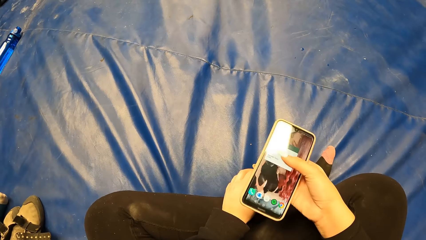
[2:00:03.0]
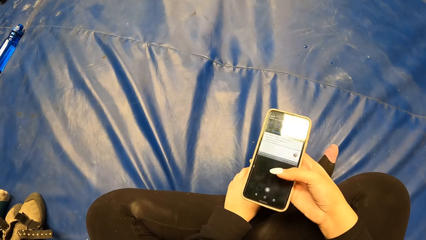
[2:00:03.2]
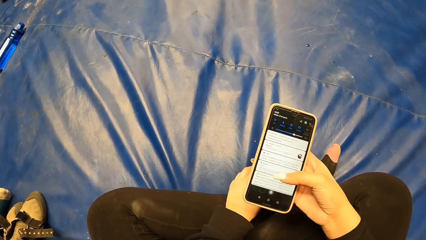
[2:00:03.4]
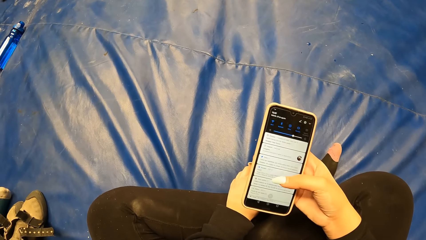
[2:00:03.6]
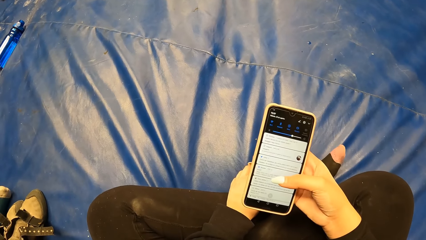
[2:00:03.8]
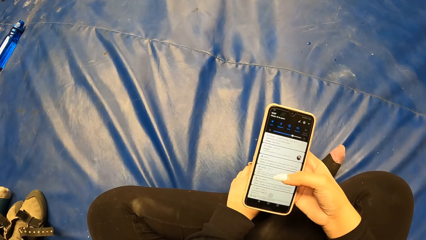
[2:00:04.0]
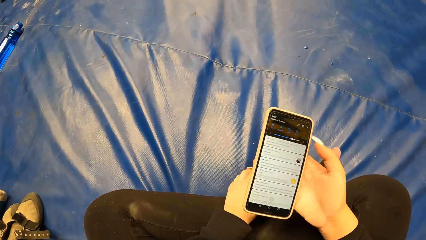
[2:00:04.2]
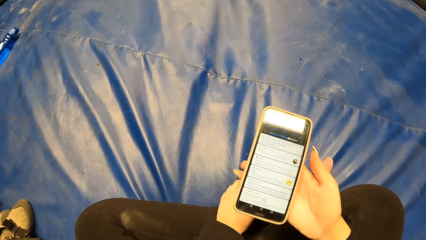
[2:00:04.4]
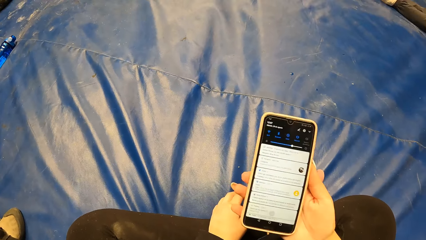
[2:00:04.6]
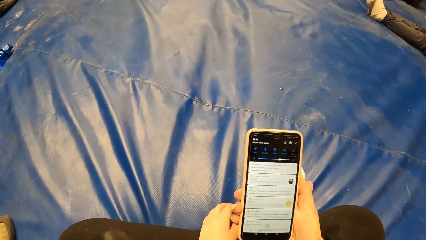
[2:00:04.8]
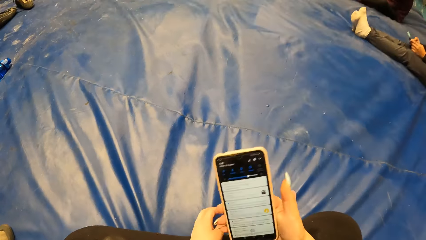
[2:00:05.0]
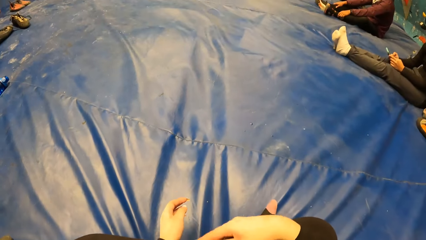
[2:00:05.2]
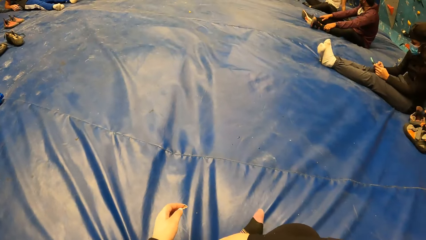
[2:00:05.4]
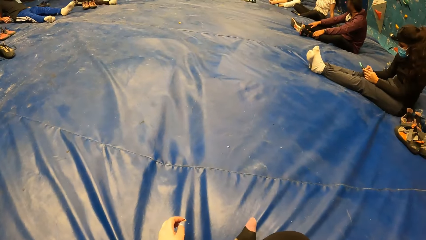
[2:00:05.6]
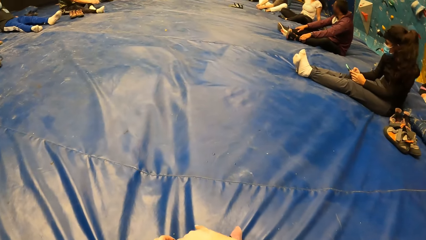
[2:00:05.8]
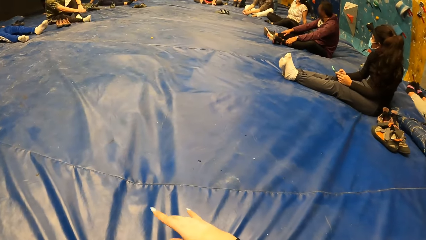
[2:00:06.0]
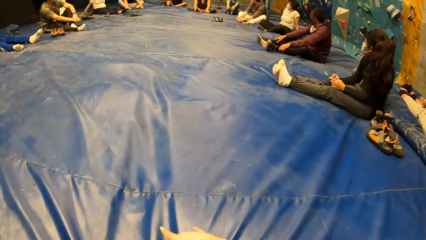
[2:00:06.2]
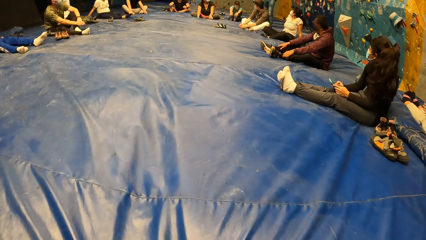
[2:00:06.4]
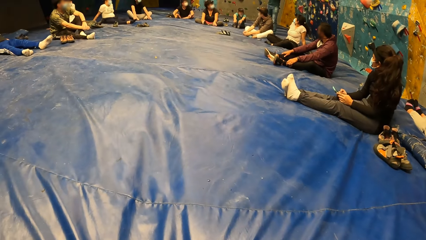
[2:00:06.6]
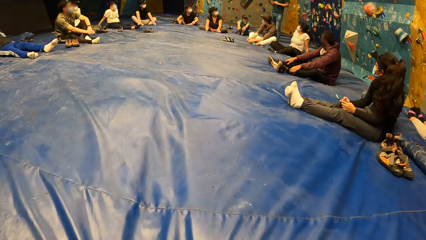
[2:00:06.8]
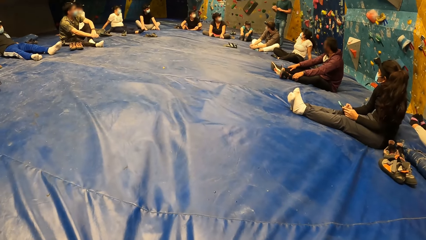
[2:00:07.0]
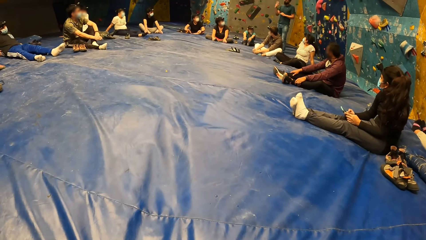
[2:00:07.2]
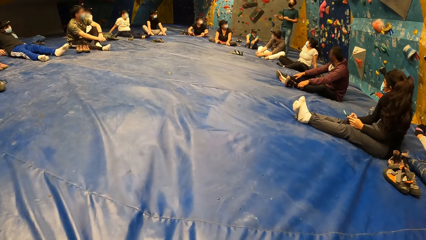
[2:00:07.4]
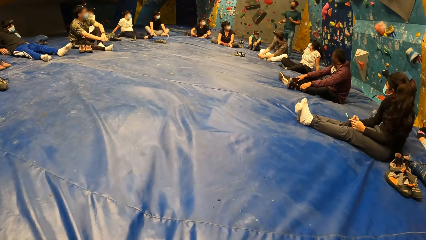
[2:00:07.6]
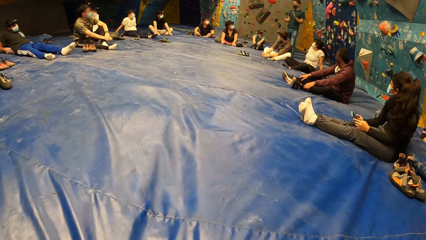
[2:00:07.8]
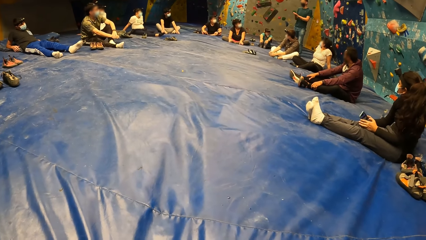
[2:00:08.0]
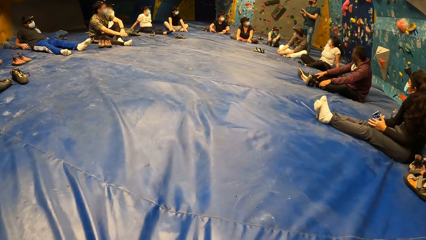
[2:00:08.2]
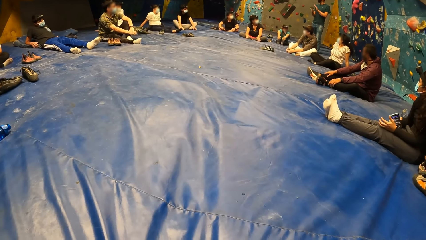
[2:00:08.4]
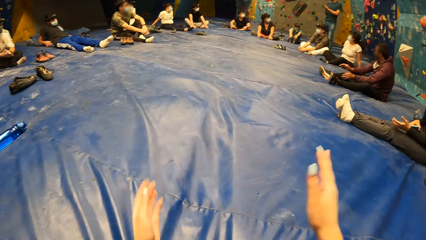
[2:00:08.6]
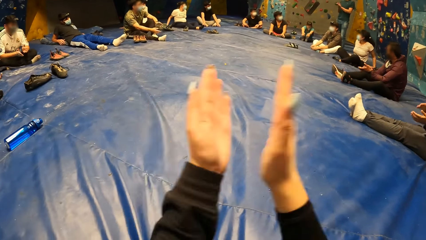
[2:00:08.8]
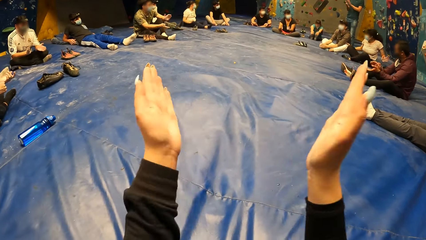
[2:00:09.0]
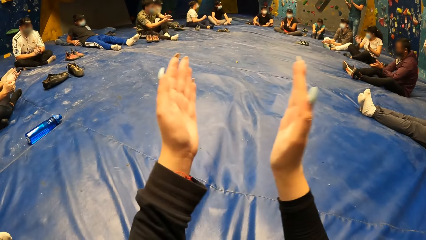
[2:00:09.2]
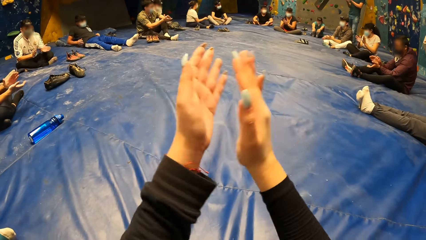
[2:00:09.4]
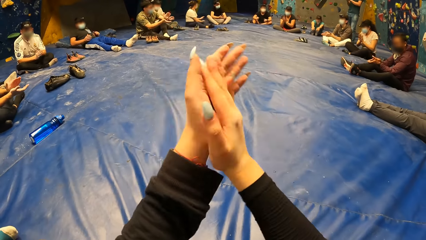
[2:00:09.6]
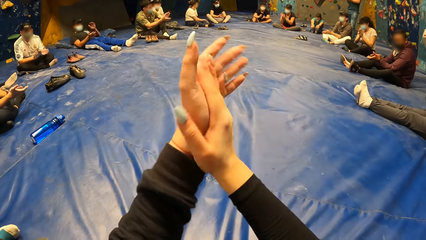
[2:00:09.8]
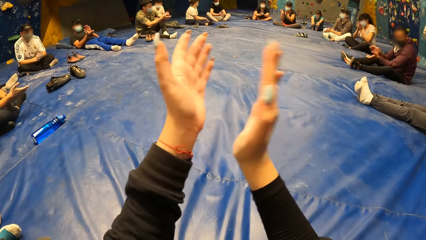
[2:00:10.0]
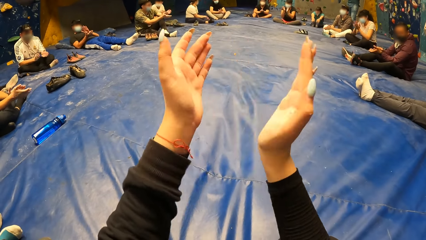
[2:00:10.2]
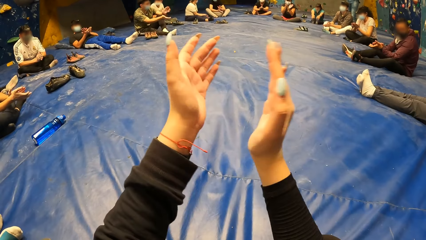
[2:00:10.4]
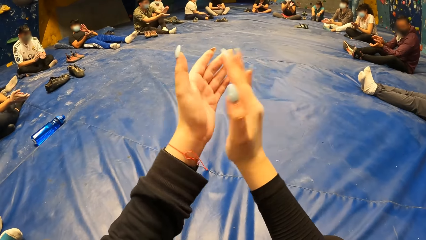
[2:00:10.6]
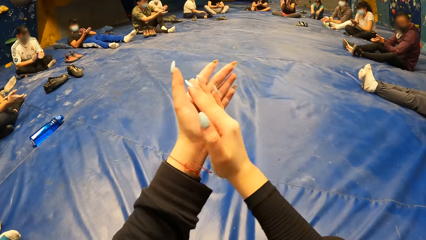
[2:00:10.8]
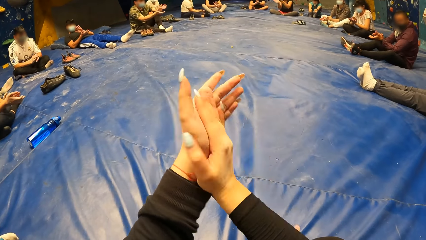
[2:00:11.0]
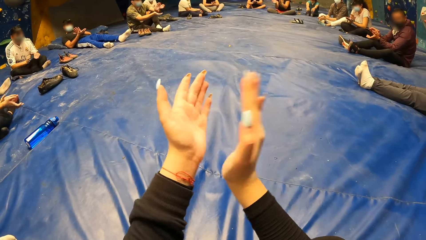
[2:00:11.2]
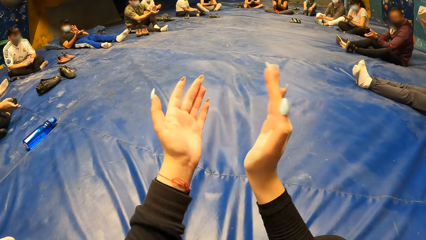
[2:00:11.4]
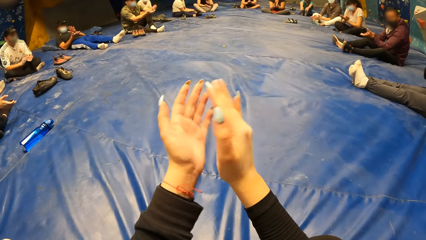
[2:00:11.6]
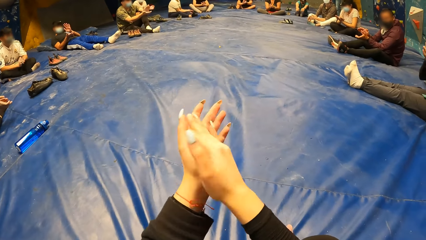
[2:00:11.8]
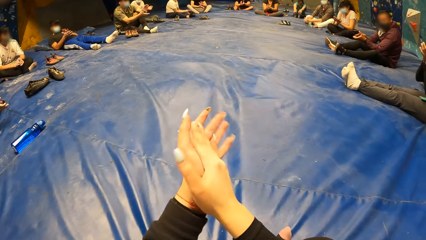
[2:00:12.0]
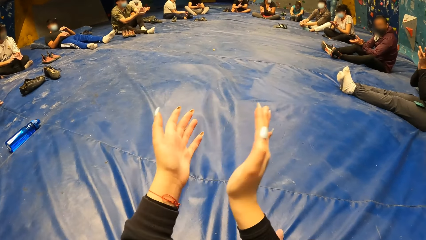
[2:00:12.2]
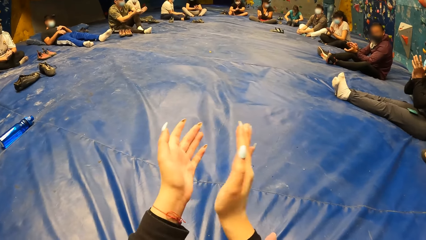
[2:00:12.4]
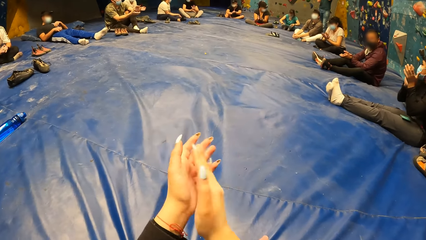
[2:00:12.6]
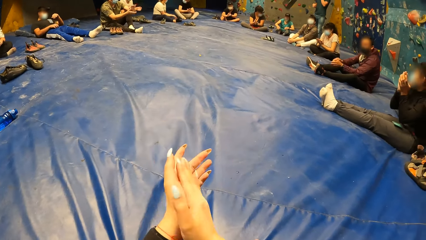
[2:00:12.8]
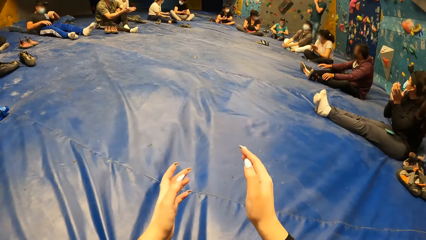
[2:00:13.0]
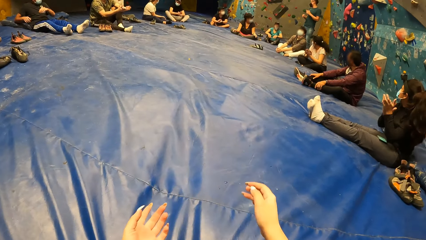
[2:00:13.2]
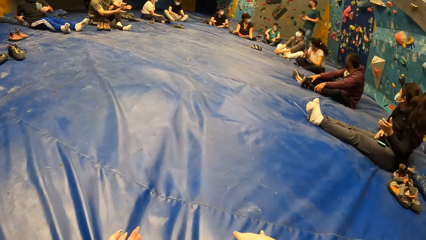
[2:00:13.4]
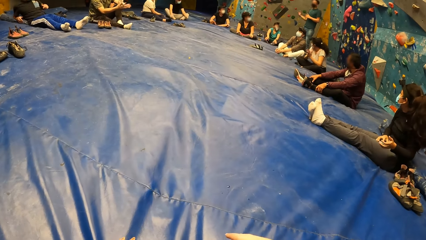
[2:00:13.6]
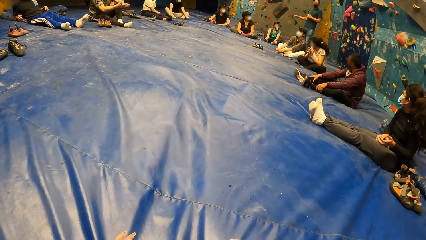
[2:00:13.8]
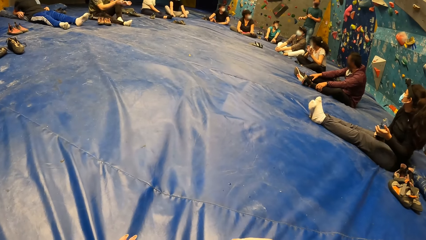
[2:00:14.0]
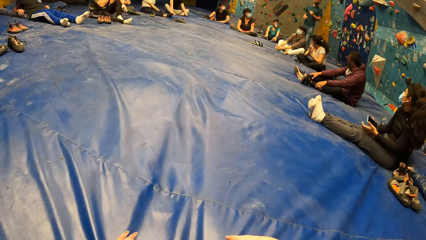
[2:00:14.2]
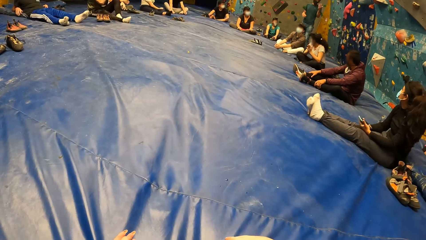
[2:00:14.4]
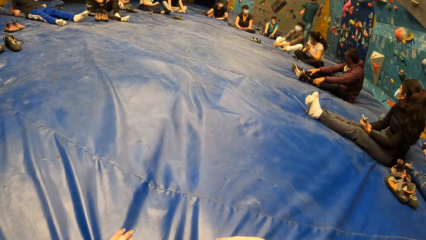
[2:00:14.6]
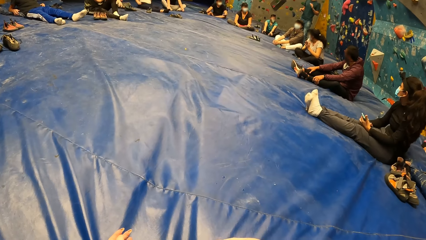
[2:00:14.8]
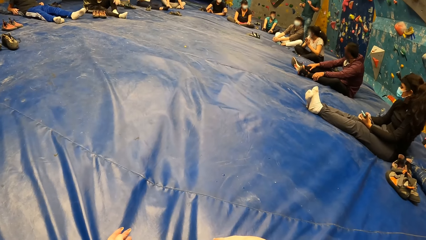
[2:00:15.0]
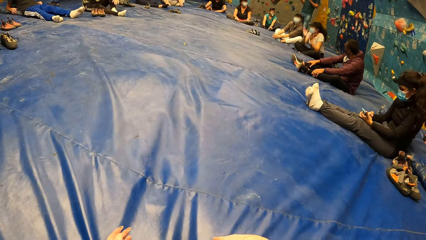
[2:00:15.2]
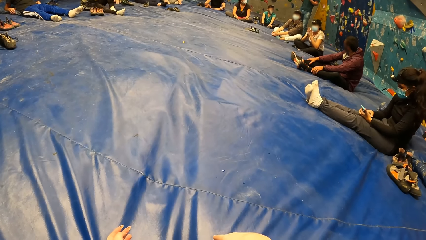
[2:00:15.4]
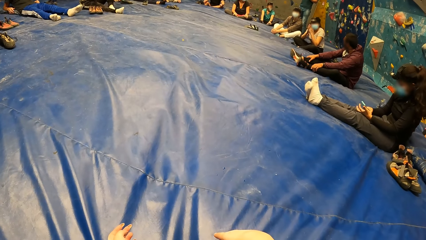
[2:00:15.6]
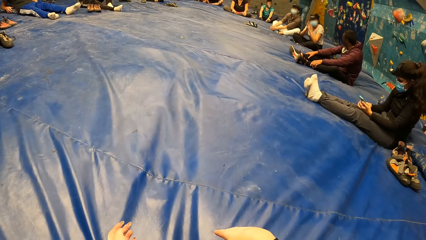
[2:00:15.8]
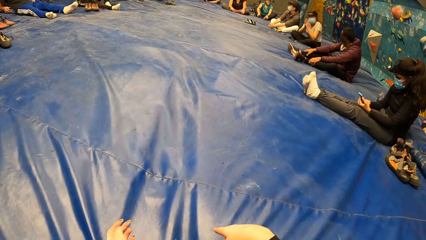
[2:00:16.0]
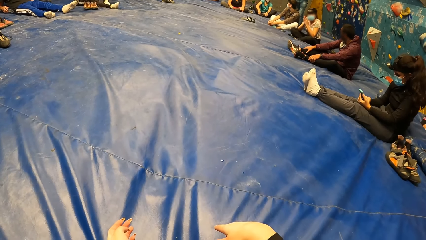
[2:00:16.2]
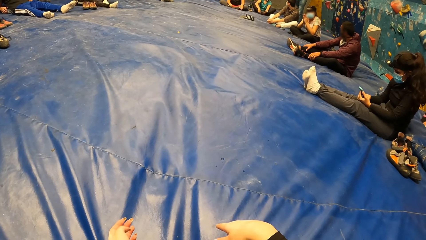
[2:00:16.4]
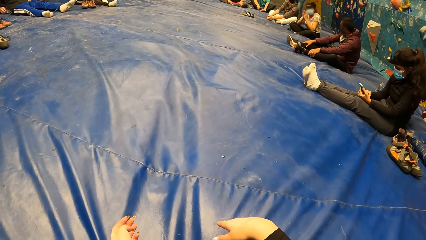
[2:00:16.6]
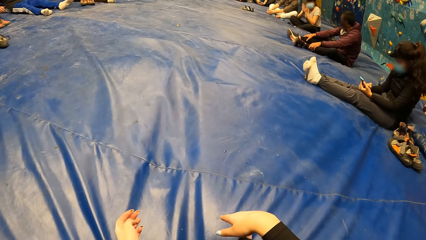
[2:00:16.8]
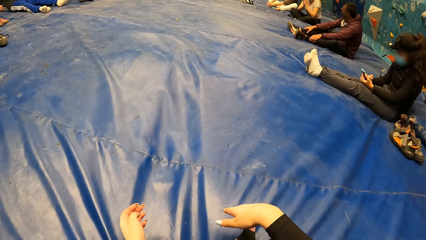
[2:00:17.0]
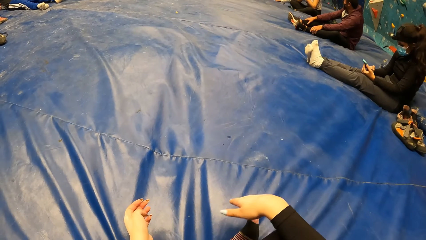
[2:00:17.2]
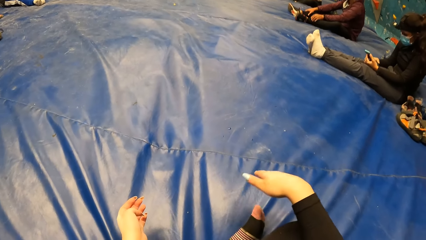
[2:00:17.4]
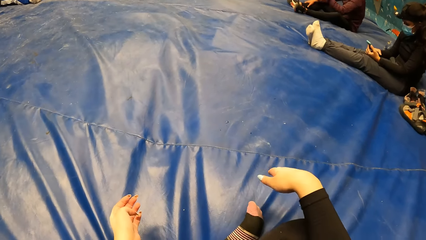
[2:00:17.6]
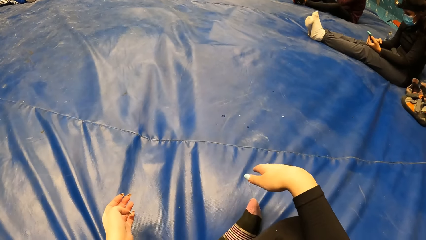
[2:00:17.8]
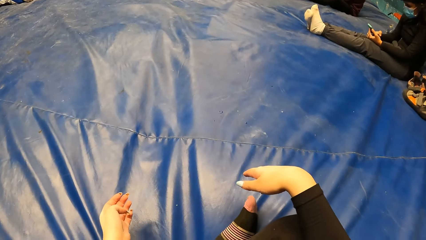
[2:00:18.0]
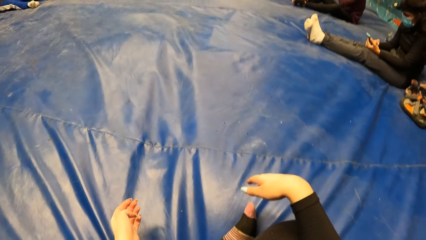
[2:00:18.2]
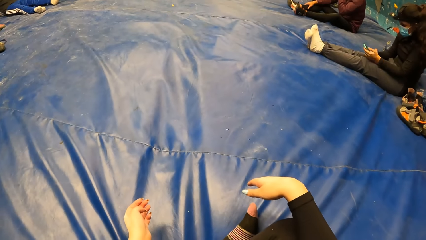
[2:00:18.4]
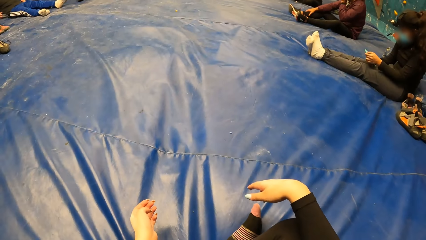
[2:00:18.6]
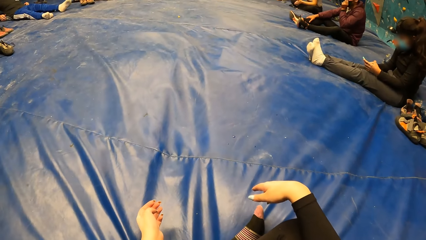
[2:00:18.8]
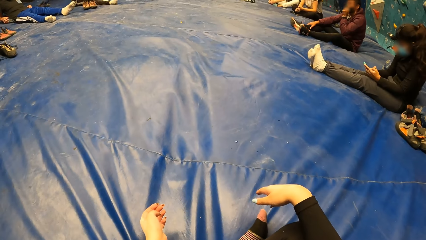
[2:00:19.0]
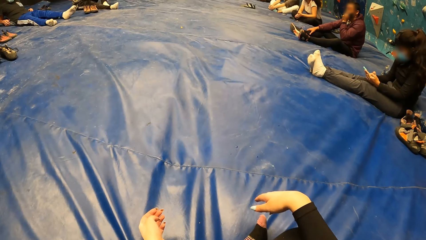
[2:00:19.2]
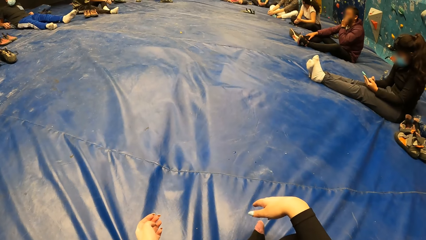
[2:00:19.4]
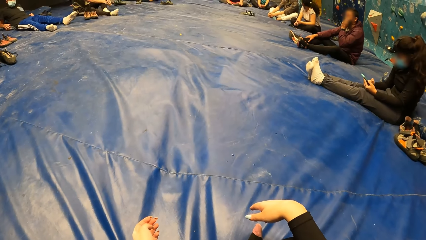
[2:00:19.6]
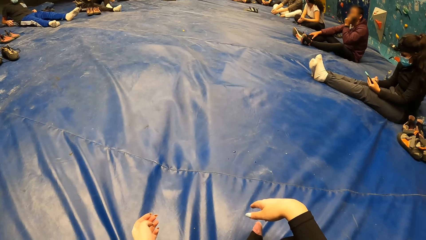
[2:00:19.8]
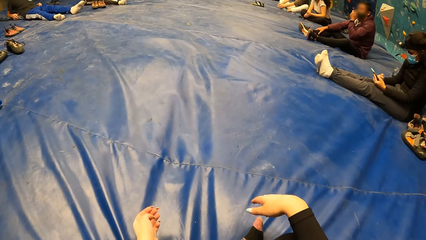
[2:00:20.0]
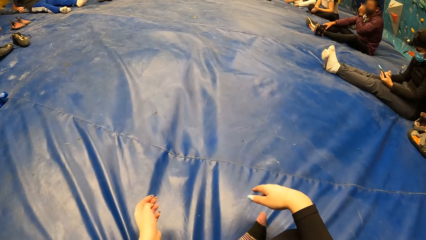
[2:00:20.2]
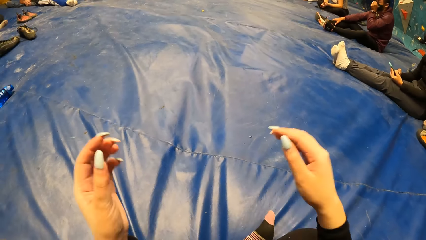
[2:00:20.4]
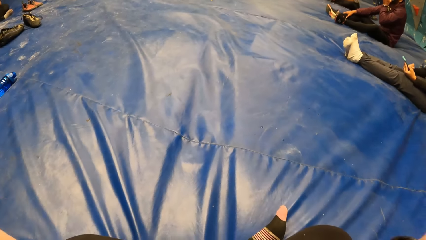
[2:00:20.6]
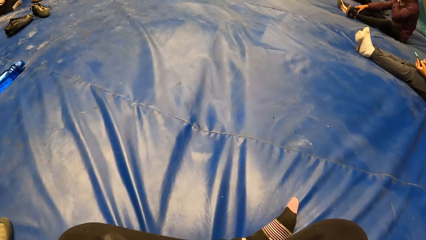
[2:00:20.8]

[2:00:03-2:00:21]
The camera wearer scrolls the phone. She stares at the phone. She drops the phone onto her lap. She looks around. She claps her hands. A lady claps her hands. The lady picks up a phone from her lap with her right hand. The camera wearer looks around. The lady holds the phone in both hands and operates the phone. The camera wearer looks around. She raises both hands.
